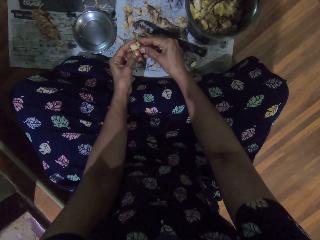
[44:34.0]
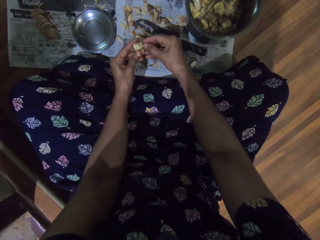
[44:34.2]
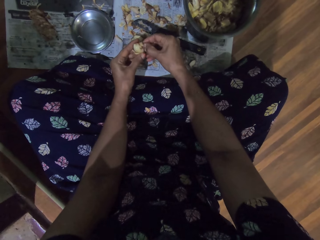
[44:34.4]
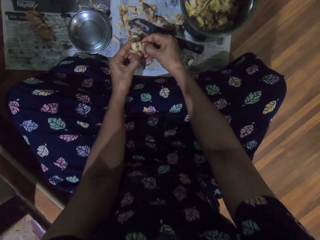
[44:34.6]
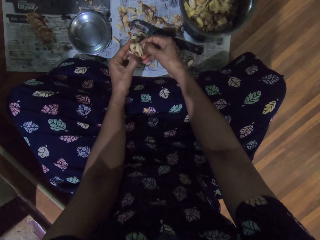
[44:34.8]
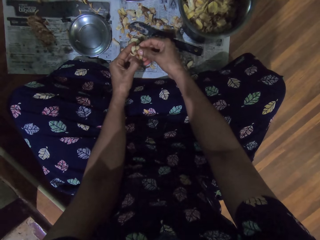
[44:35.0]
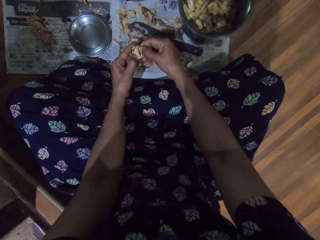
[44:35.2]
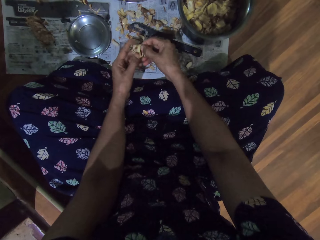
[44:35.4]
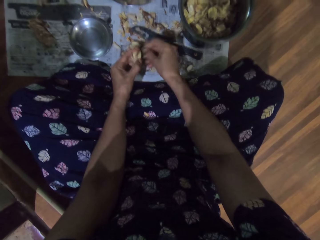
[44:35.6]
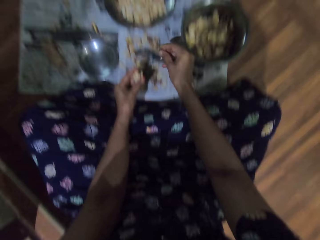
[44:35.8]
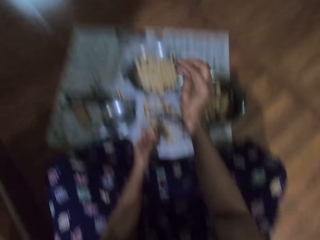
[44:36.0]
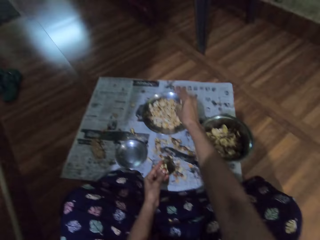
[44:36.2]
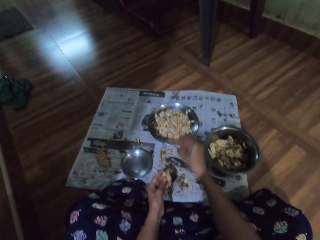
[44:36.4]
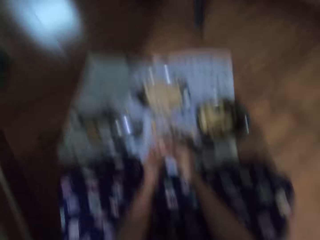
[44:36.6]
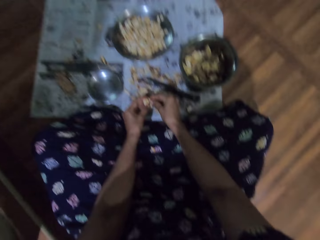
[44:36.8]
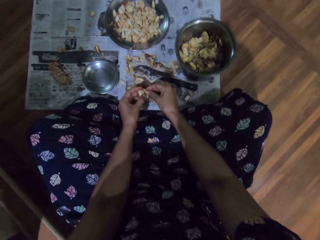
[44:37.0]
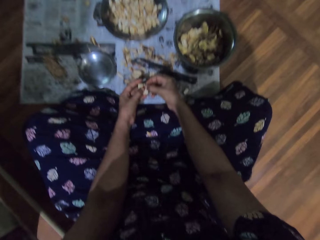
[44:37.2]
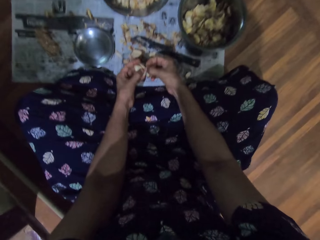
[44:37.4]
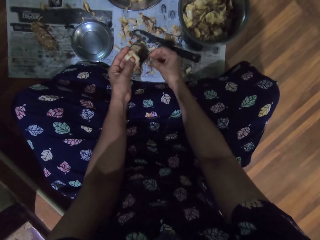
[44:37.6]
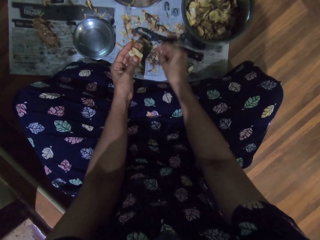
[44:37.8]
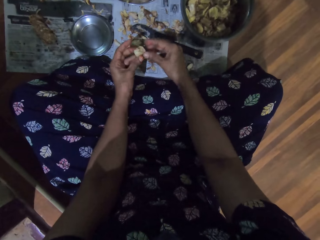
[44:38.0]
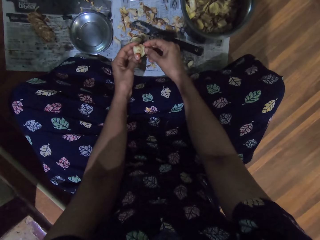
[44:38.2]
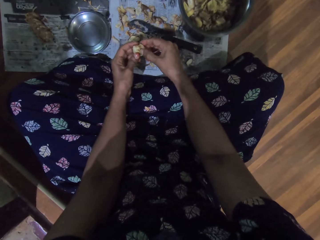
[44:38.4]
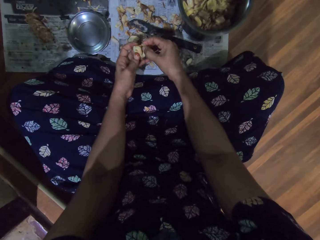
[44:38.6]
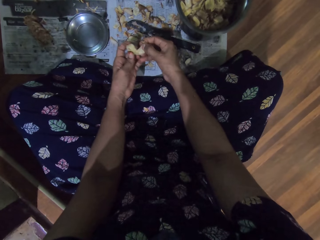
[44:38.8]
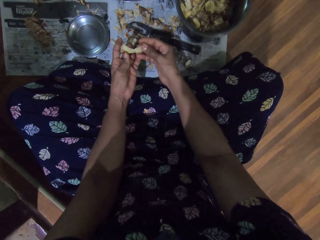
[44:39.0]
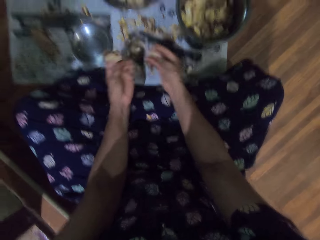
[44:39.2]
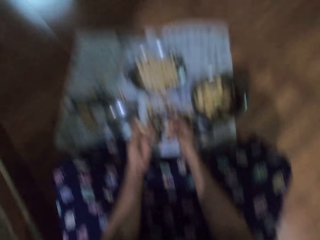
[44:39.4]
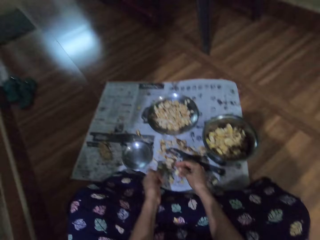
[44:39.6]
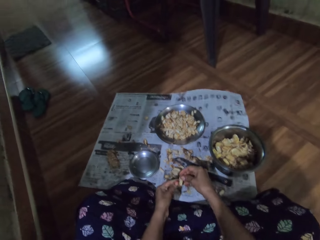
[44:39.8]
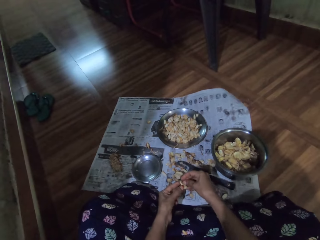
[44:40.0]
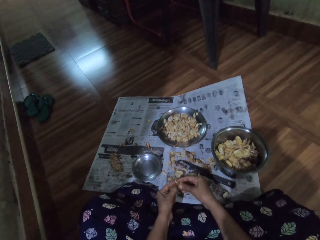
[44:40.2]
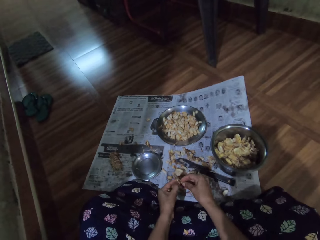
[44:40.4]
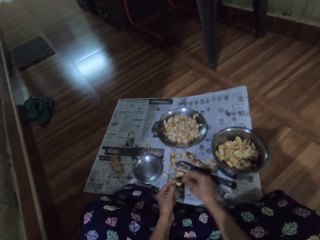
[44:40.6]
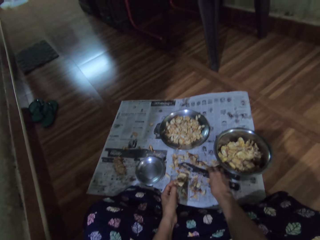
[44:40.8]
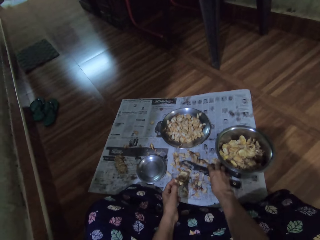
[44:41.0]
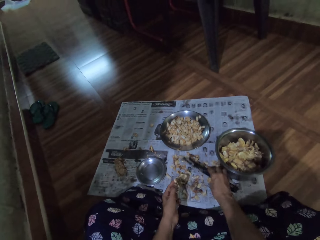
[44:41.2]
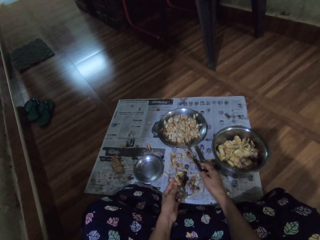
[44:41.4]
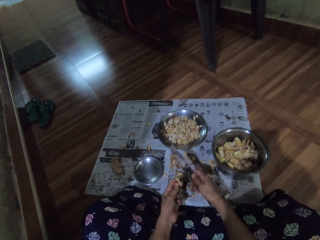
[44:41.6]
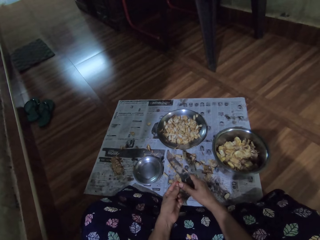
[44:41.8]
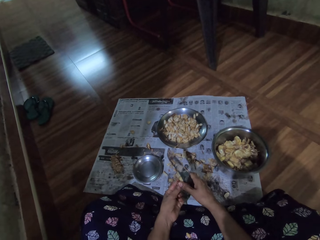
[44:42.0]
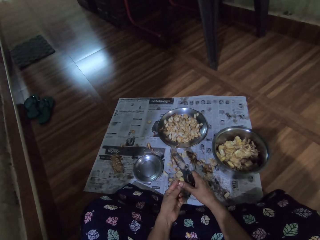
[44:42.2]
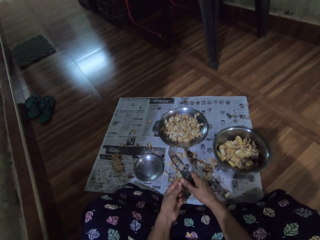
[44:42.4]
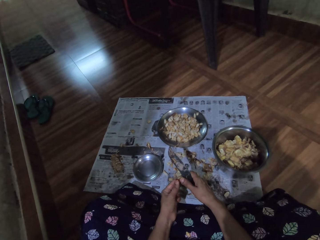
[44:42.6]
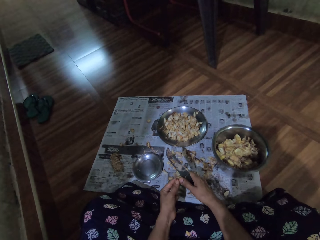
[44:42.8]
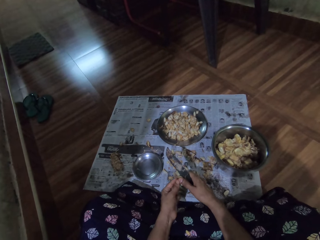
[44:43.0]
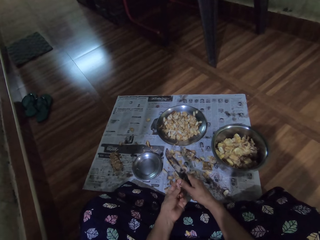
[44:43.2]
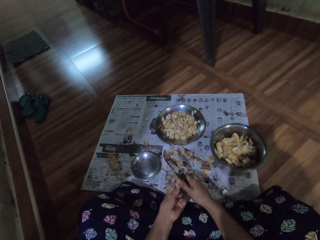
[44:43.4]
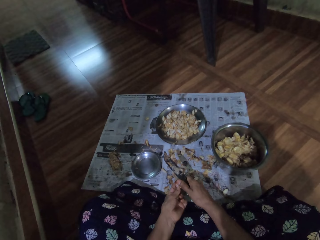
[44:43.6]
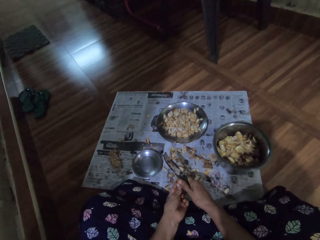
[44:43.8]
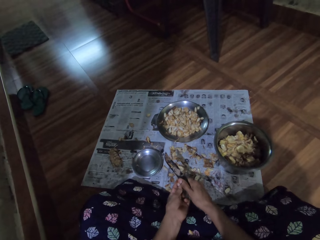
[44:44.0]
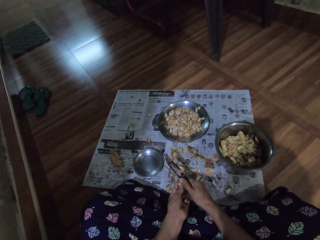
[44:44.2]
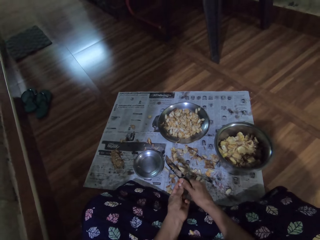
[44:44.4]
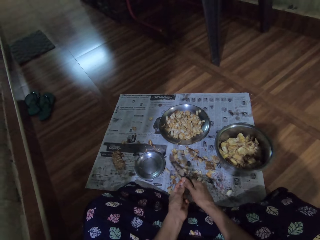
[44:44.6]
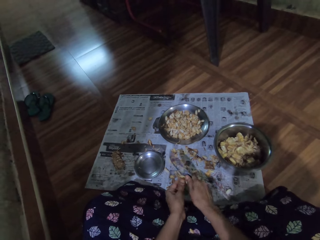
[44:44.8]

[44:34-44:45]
The camera wearer drops something into the bowl. She peels something with both hands. She drops the fruit pod in her left hand on the ground. She passes the fruit pod from her right hand to her left hand. She picks the knife from the ground with her right hand. She splits the fruit pod in her left hand with the knife in her right hand.

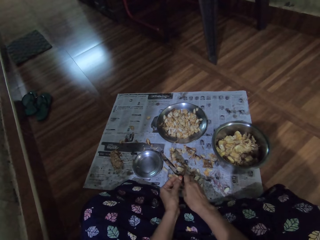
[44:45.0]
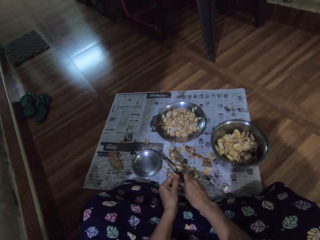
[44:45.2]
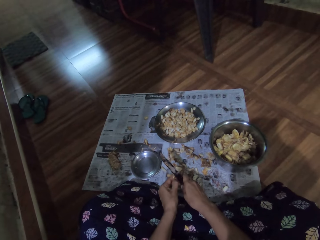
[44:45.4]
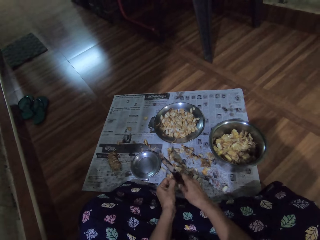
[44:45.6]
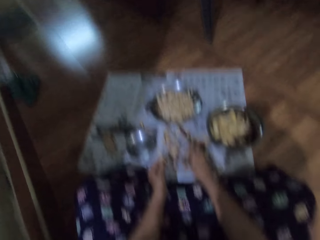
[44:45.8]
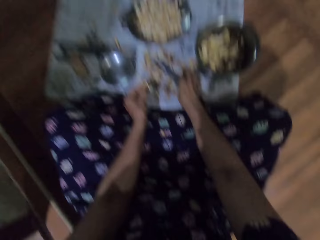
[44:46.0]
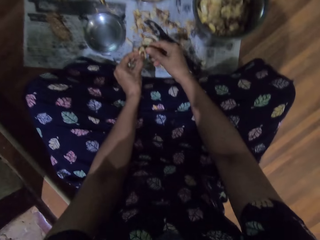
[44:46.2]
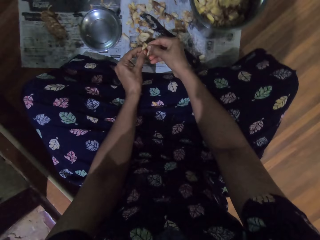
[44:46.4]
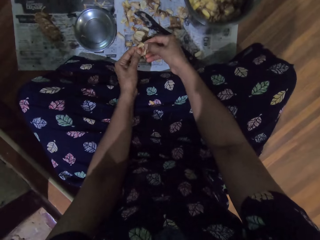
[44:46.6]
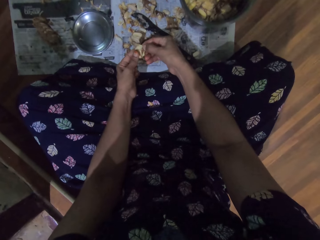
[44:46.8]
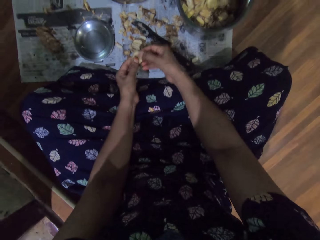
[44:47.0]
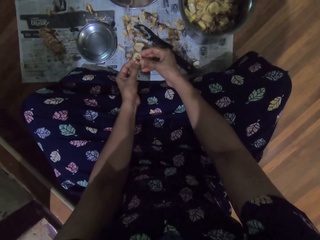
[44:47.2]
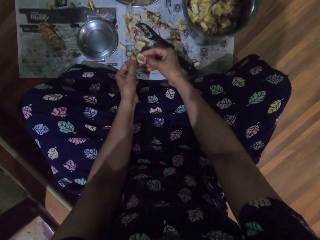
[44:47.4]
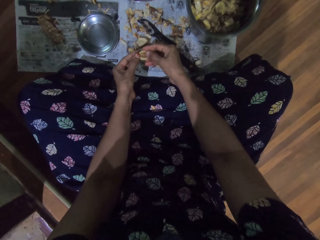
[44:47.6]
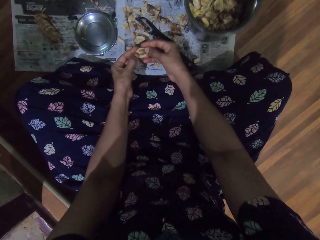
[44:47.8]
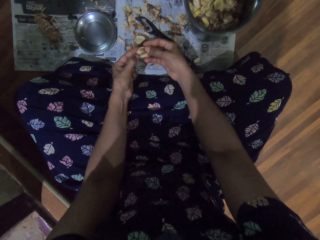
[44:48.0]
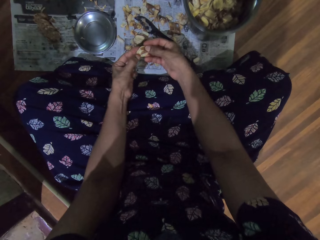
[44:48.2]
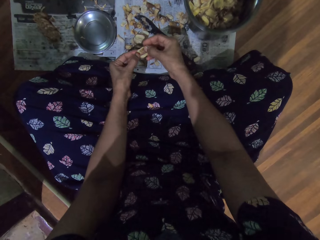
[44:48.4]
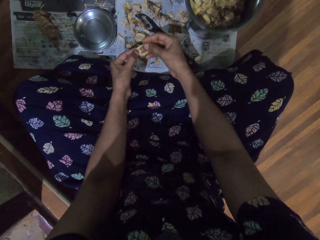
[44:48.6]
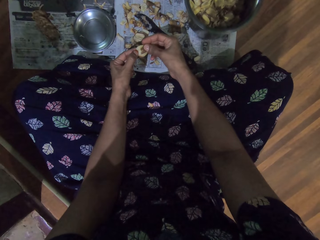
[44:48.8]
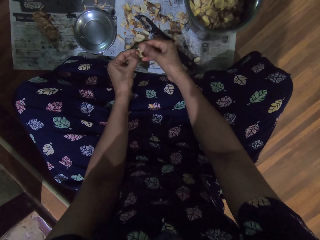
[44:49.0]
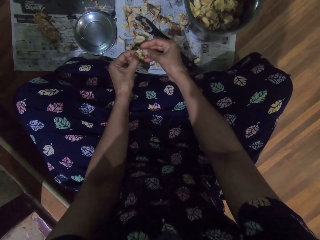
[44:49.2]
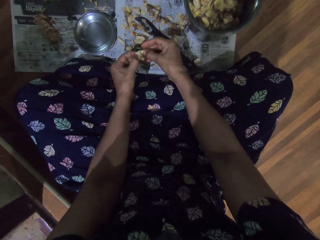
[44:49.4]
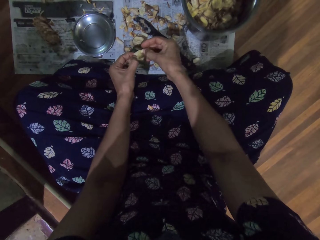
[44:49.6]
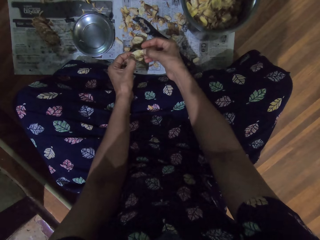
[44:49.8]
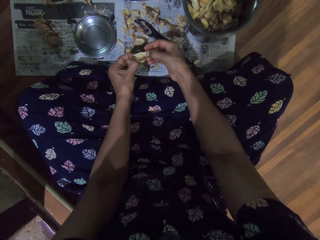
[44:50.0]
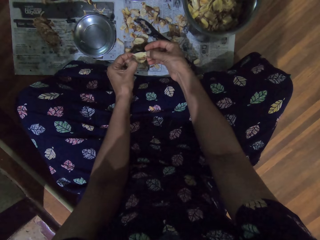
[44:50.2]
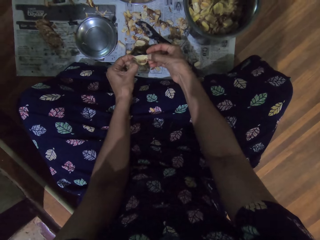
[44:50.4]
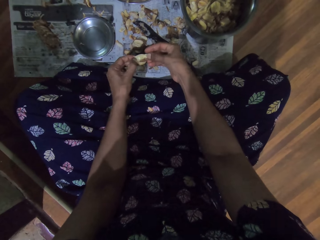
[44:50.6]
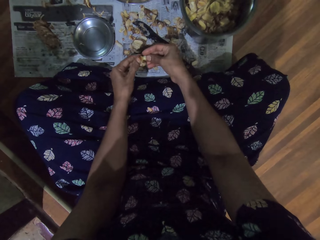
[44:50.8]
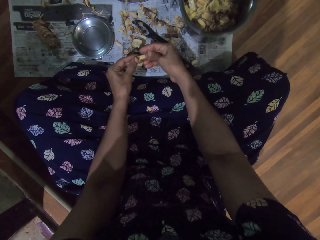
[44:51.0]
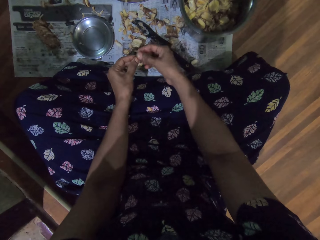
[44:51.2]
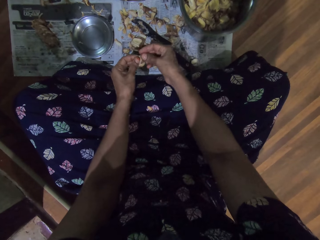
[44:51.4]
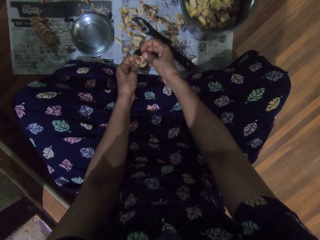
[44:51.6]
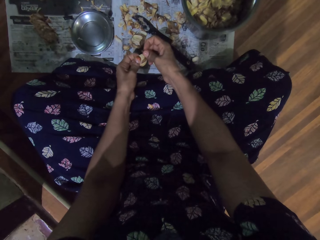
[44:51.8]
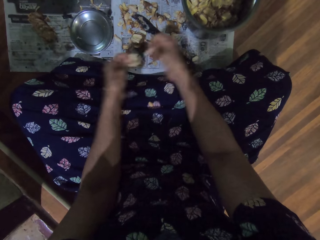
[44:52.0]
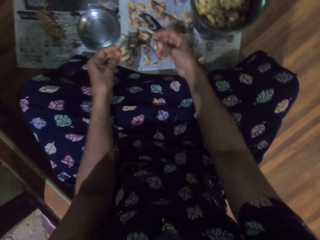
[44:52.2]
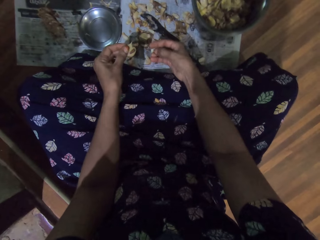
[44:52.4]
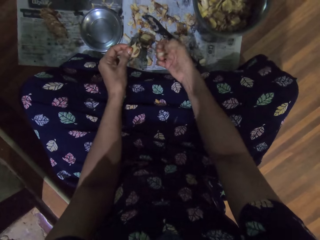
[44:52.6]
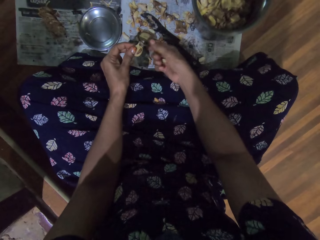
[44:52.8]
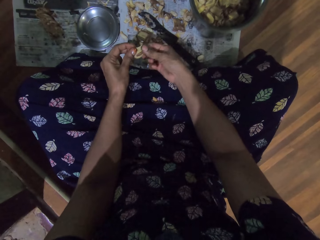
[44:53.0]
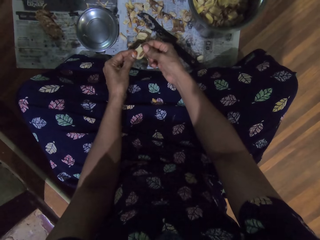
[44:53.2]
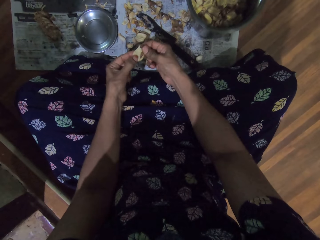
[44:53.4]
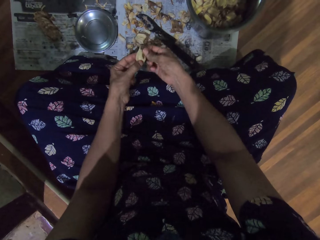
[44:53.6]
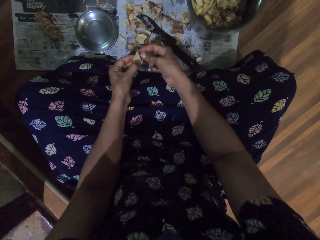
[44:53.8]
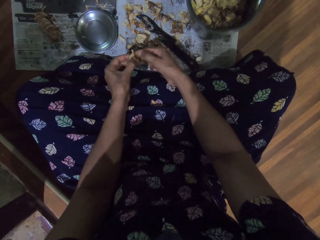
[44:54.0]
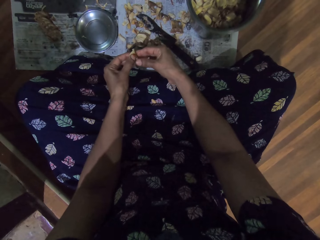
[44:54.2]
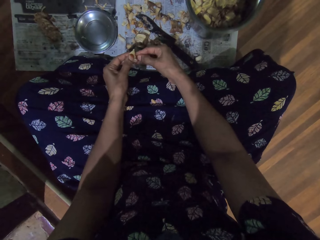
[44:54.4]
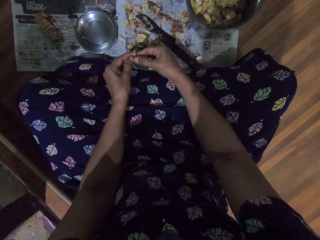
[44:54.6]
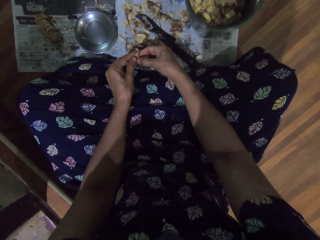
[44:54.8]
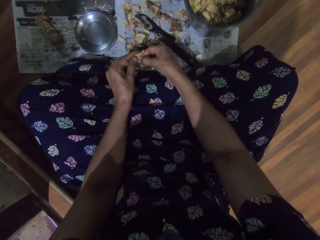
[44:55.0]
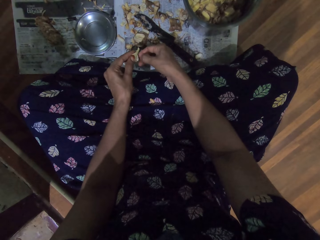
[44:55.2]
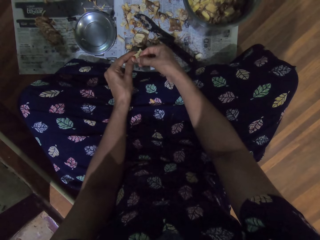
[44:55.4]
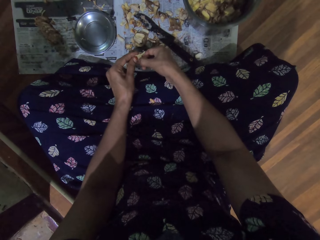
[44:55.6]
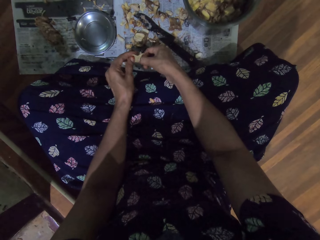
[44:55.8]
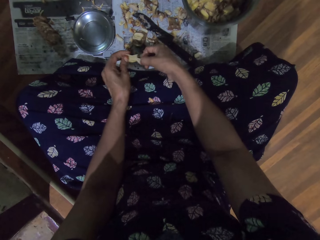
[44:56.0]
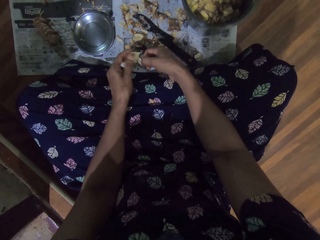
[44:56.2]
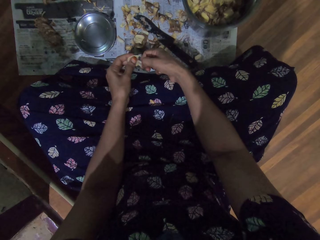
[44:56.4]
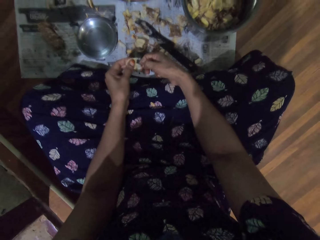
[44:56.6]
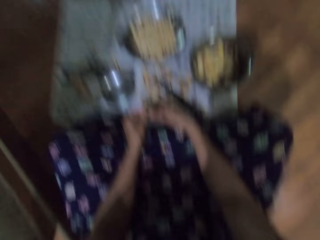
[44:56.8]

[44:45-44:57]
The camera wearer drops the knife in her right hand on the magazine on the ground. She peels the fruit pod with her hands. She extracts a seed from the fruit pod with her right hand. She peels the fruit pod with her hands.
